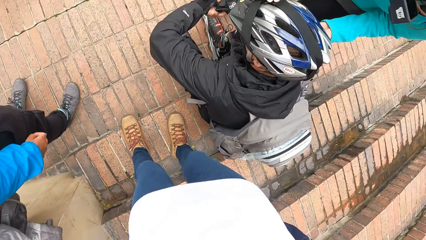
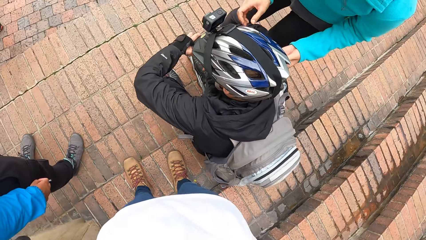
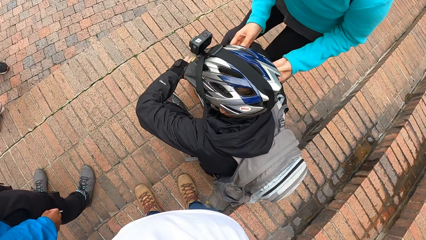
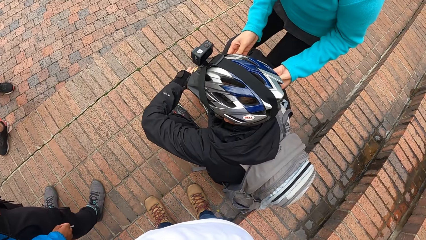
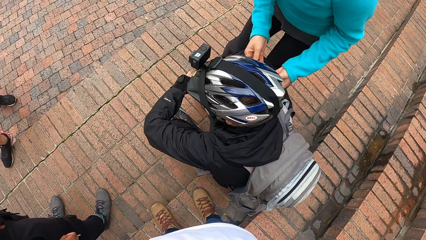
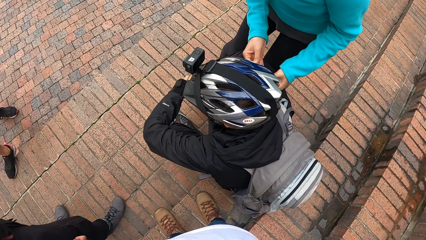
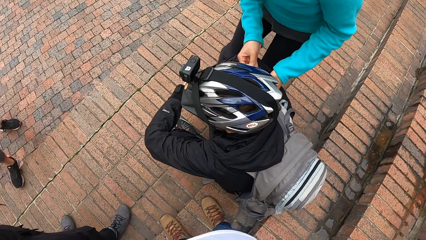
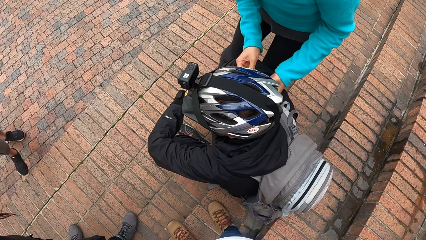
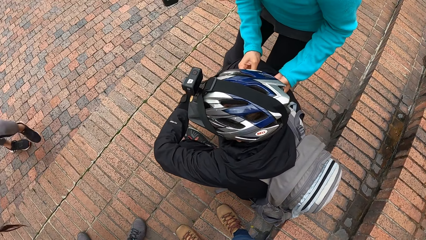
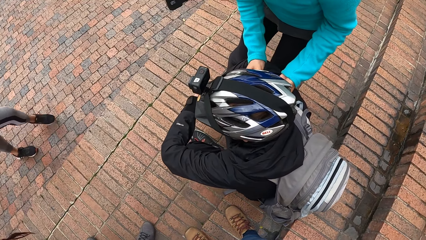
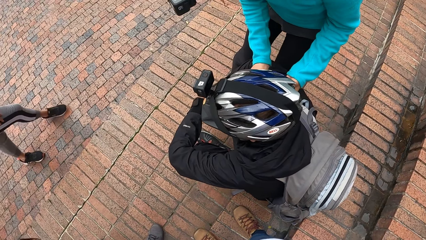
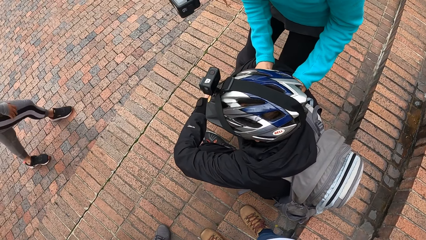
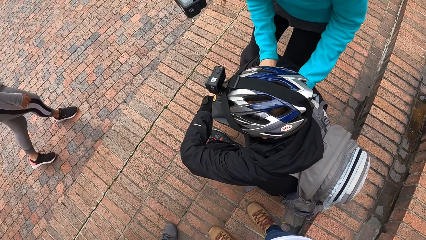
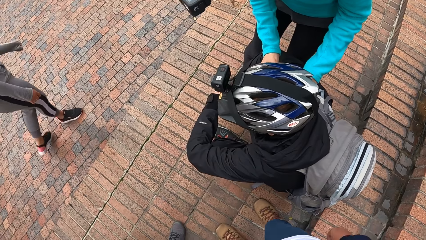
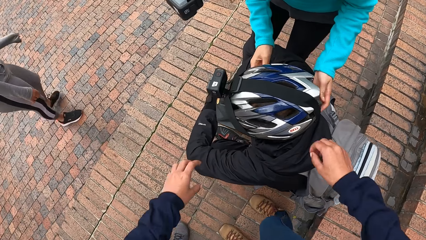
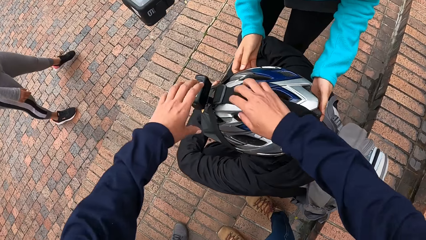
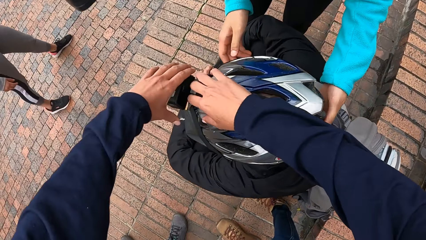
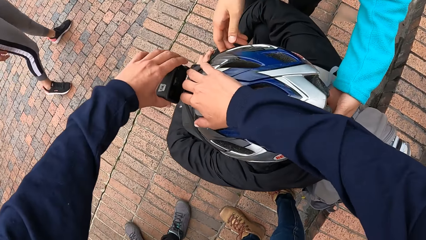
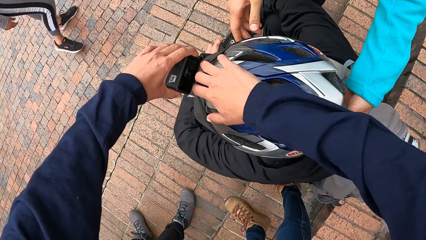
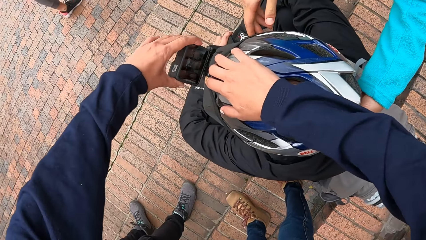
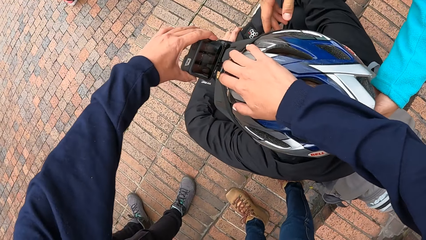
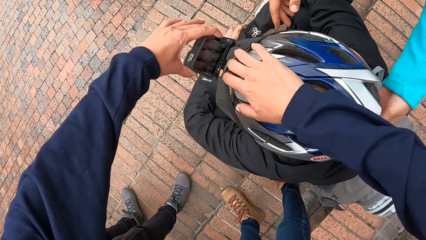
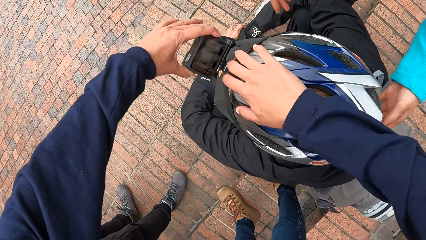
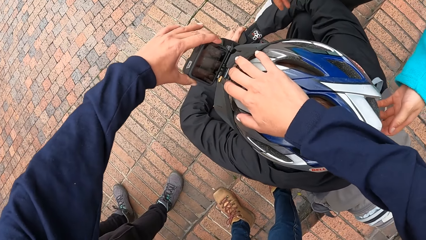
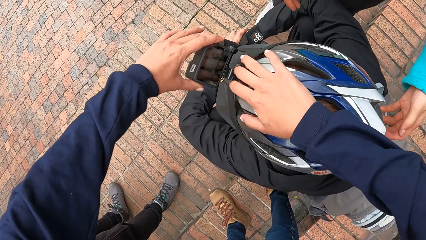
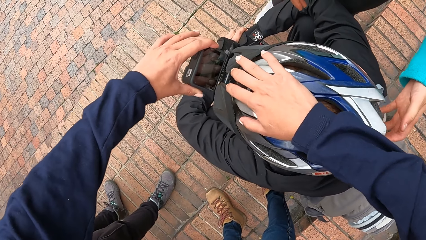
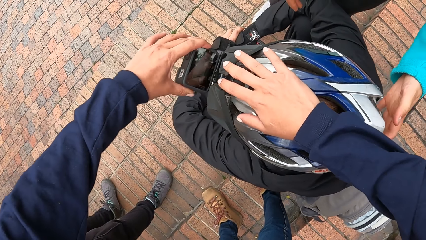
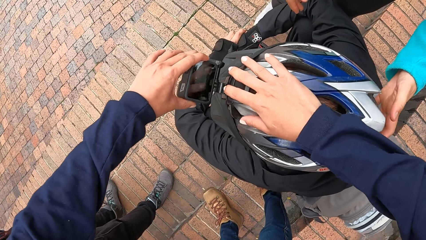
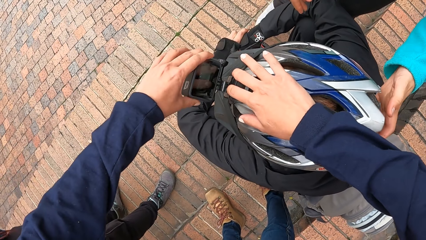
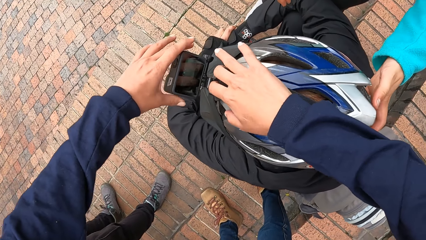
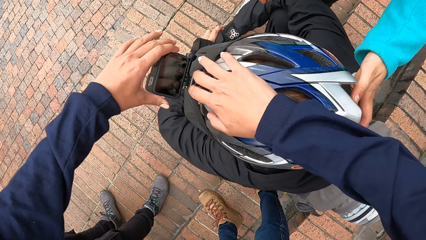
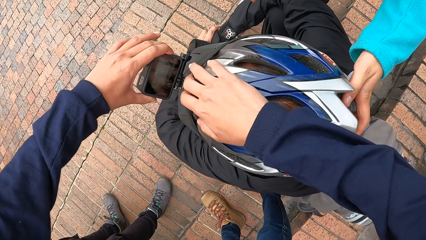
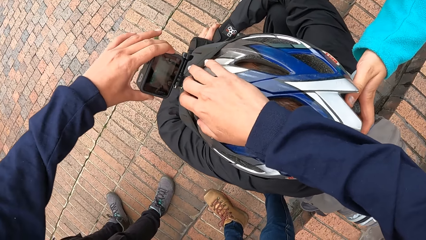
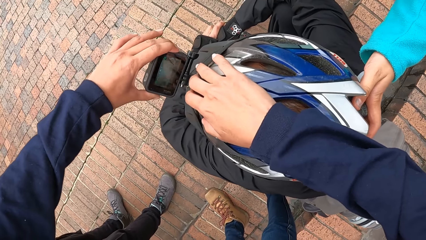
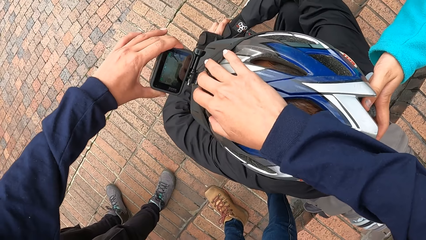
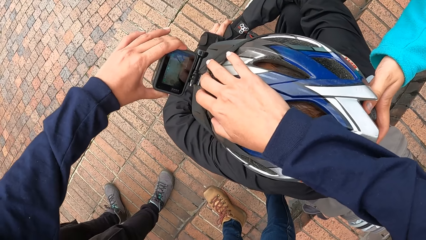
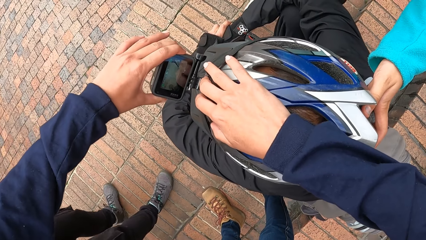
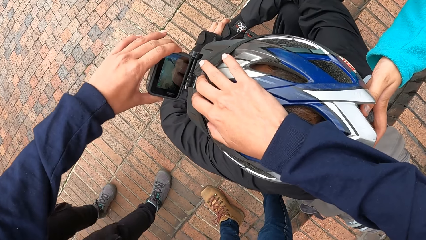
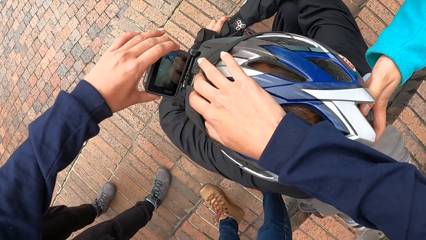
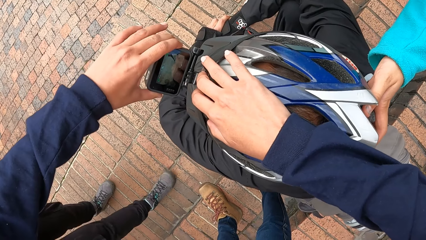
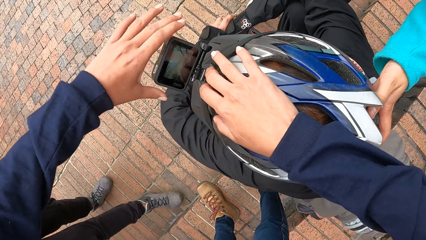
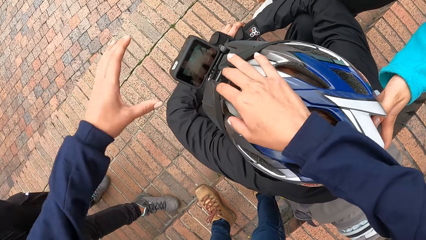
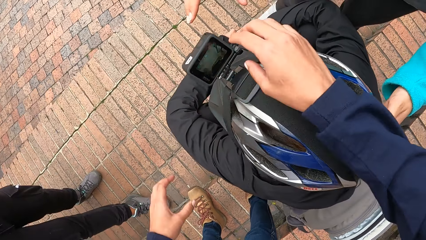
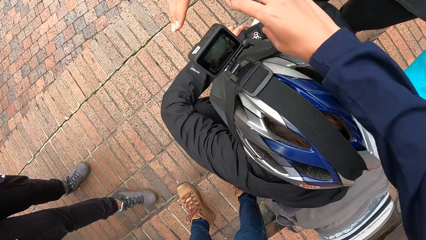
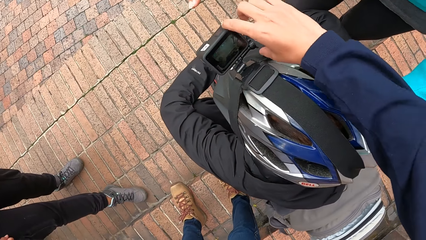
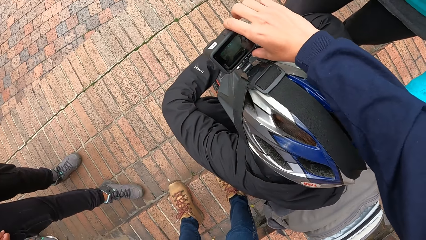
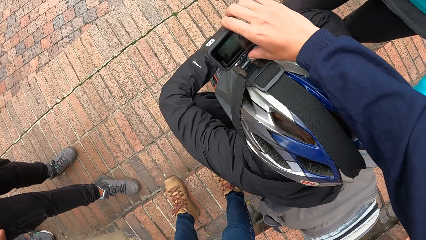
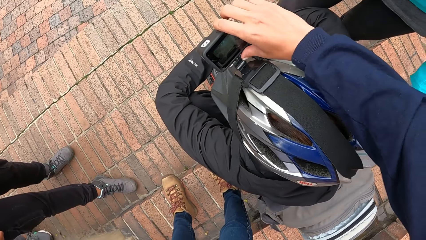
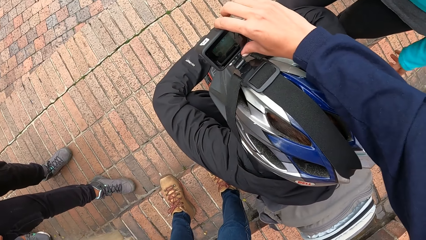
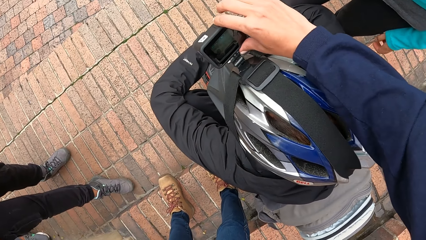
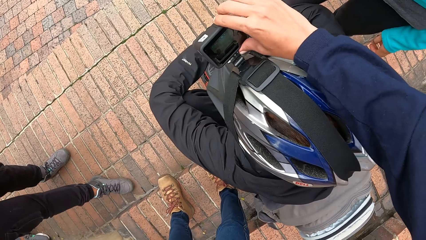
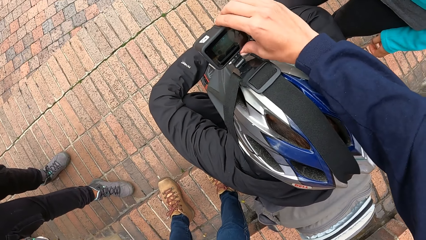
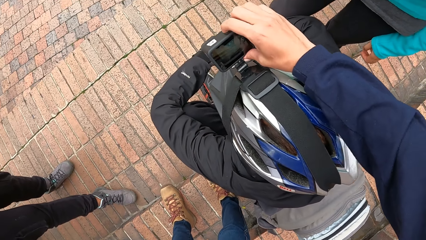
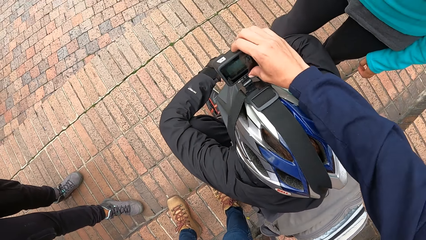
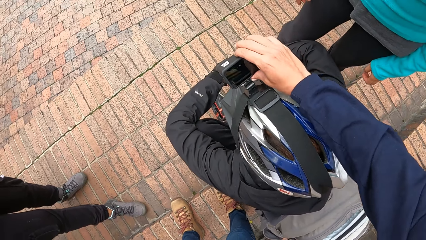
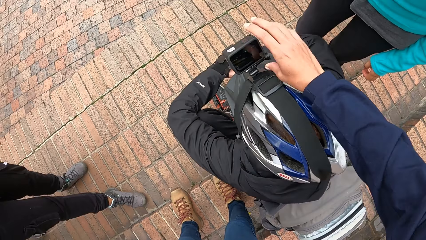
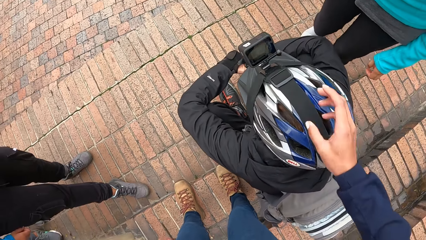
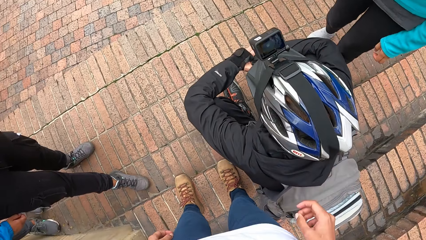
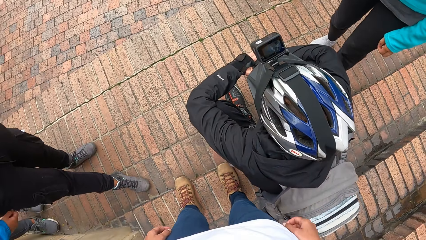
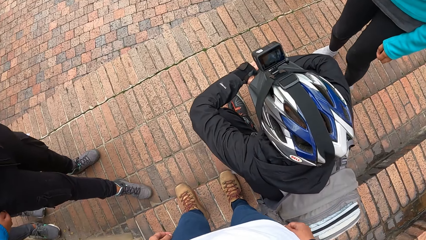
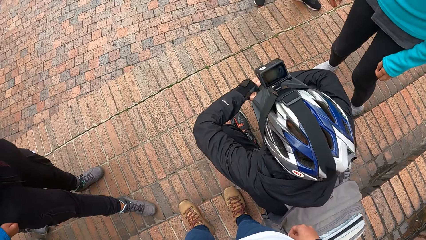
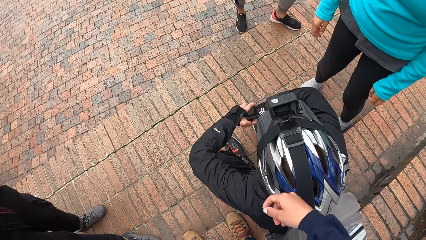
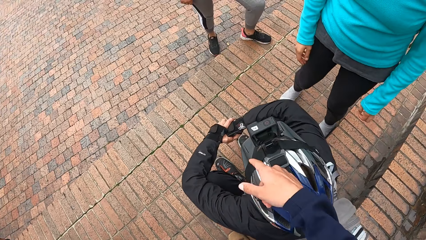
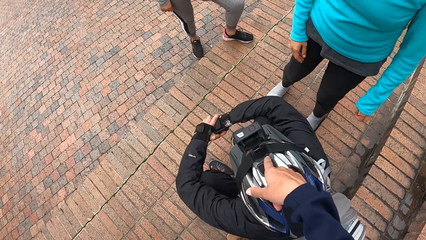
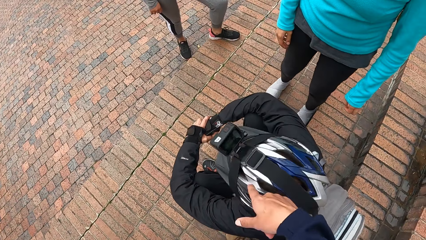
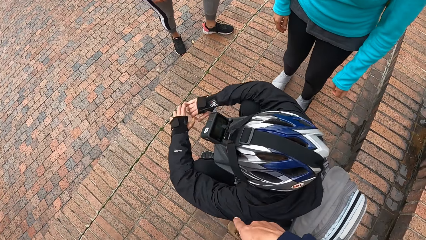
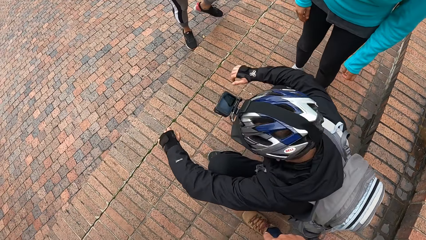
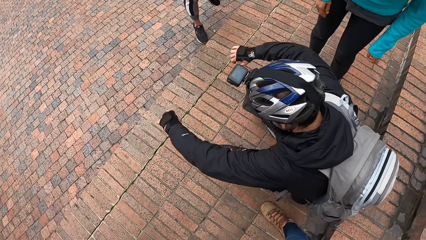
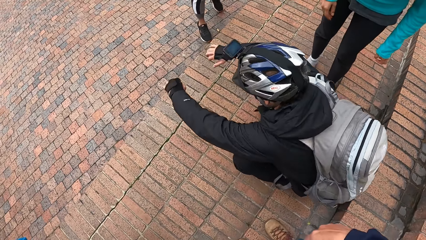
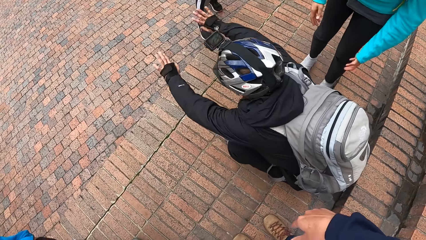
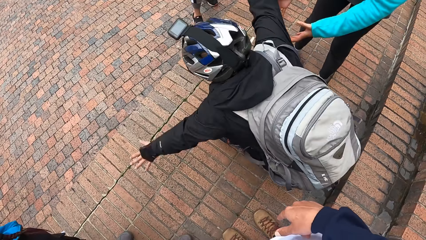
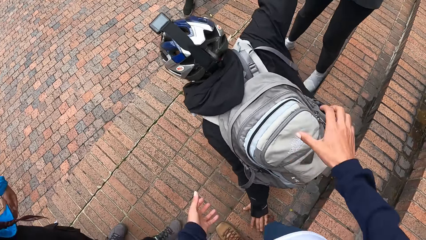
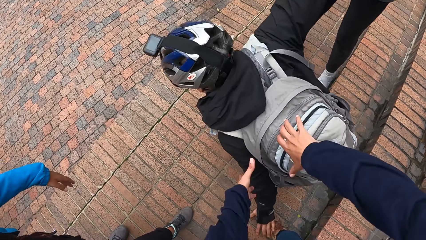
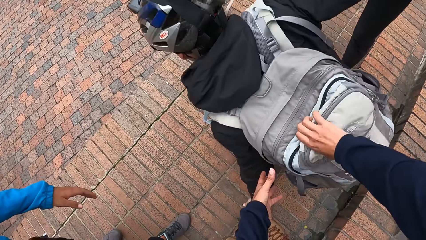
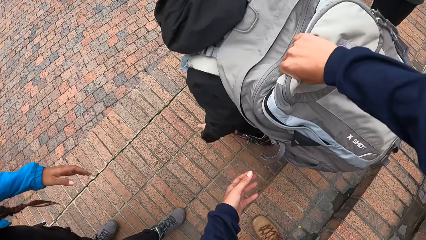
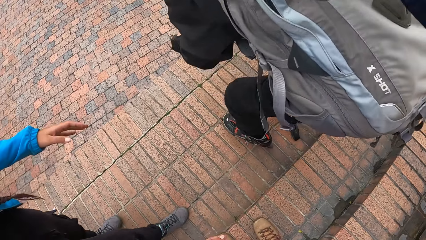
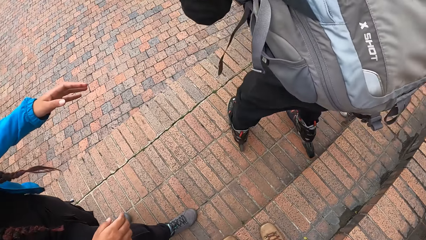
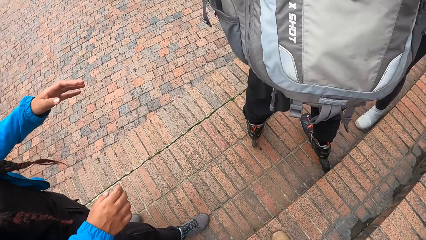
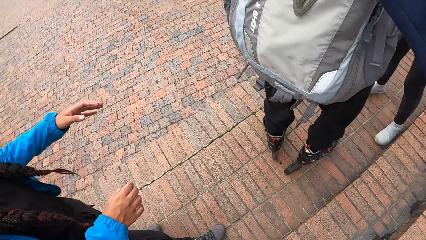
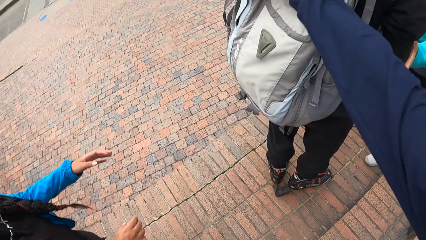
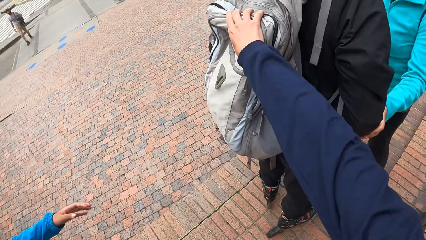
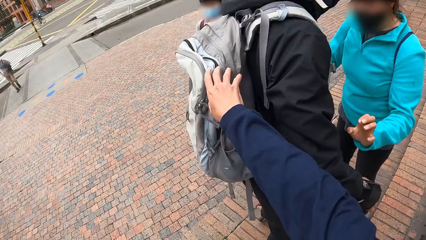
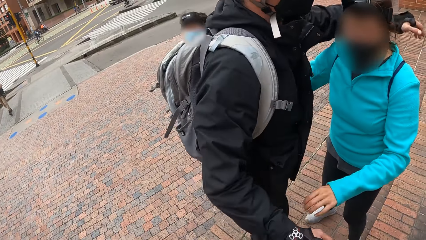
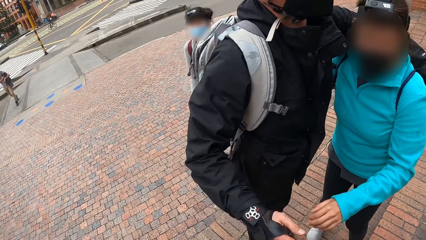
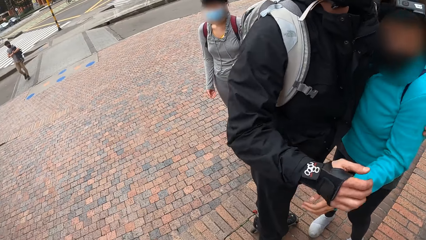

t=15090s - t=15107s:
The camera wearer adjusts the camera on a man with her left hand. She adjusts the camera with her right hand. The man stands up from the pavement. A woman and the camera wearer support the man with both hands.
